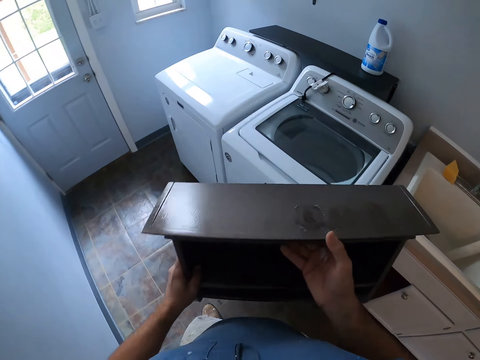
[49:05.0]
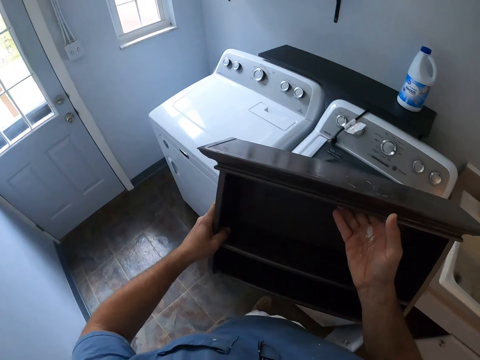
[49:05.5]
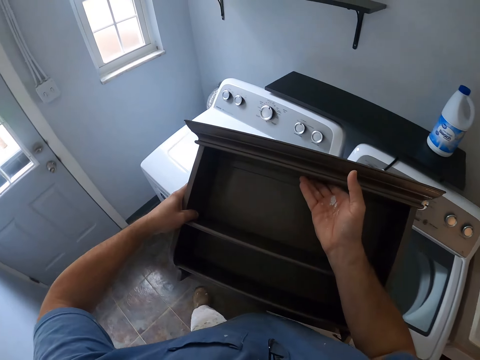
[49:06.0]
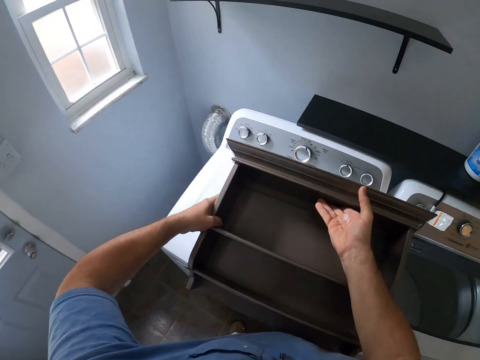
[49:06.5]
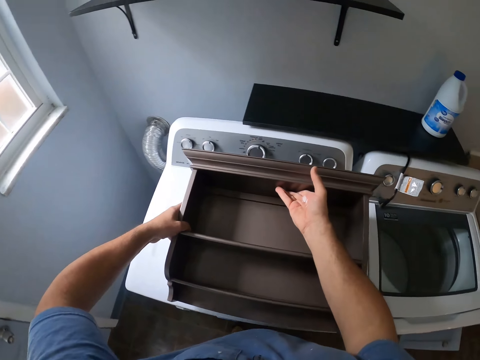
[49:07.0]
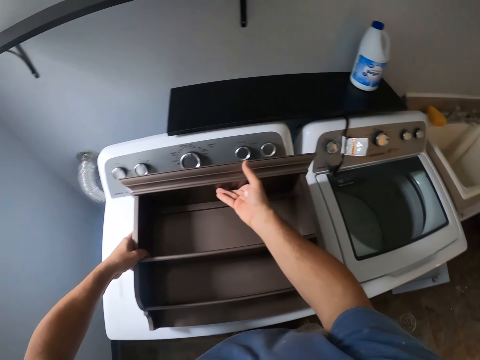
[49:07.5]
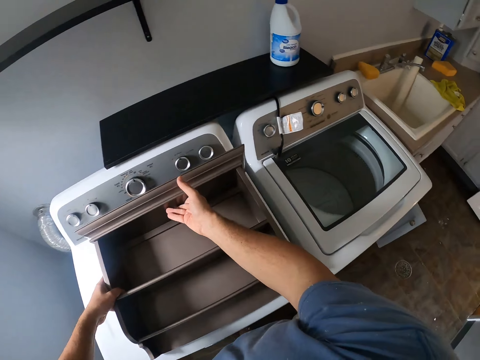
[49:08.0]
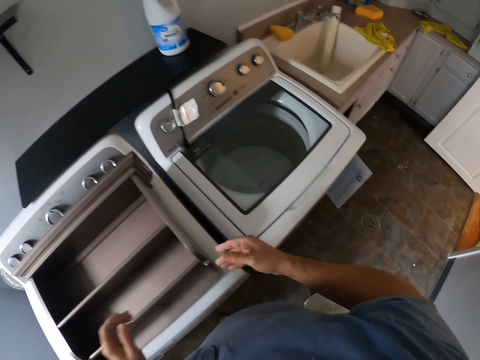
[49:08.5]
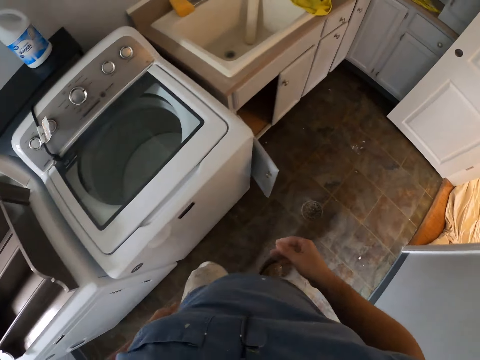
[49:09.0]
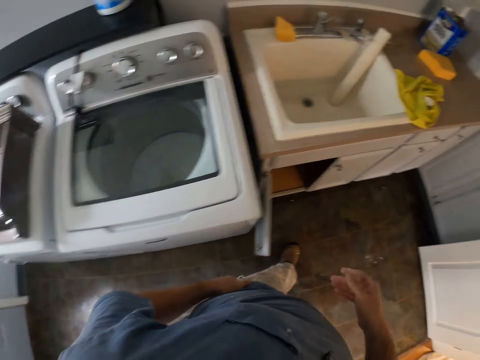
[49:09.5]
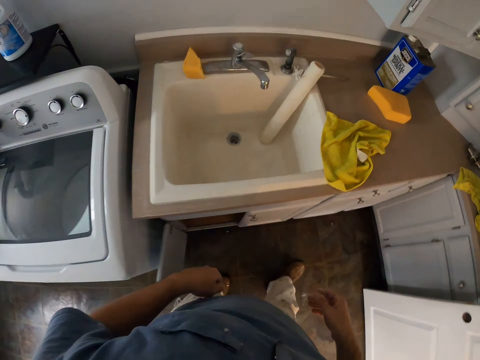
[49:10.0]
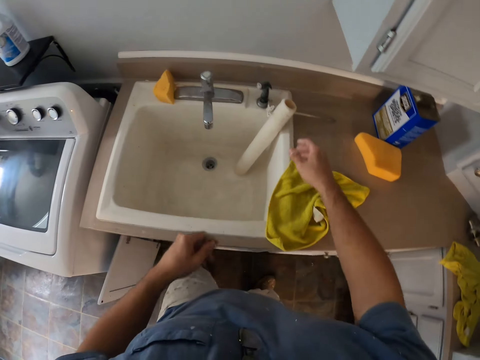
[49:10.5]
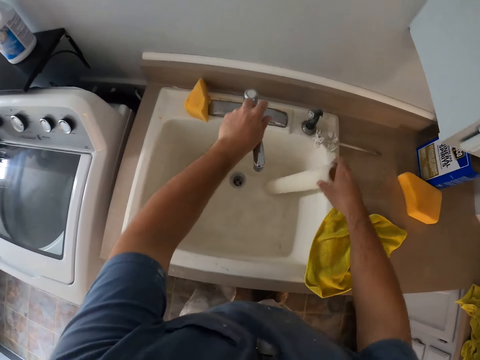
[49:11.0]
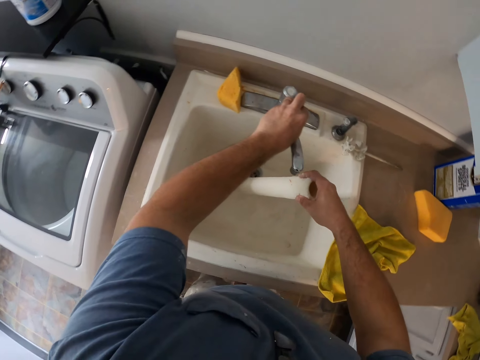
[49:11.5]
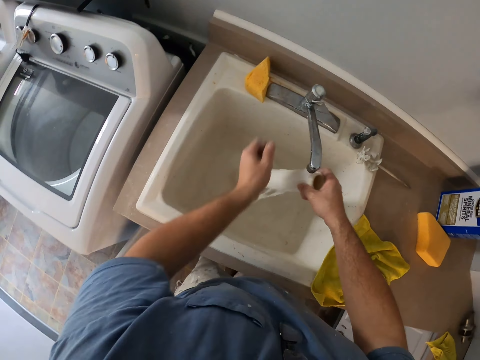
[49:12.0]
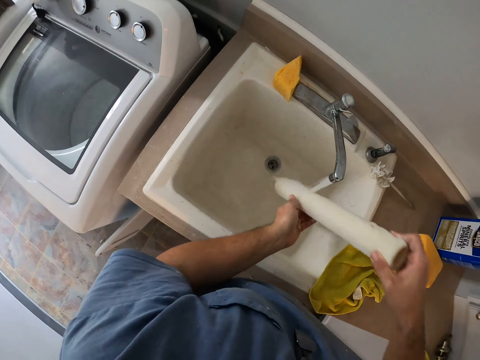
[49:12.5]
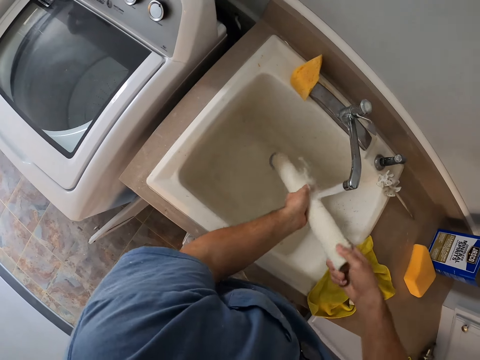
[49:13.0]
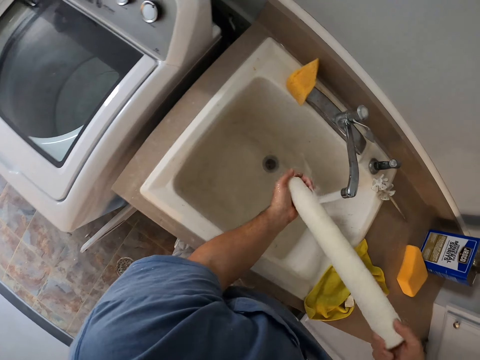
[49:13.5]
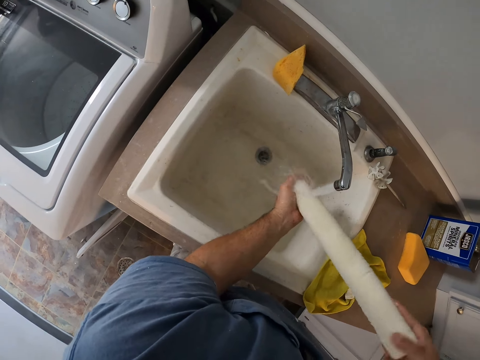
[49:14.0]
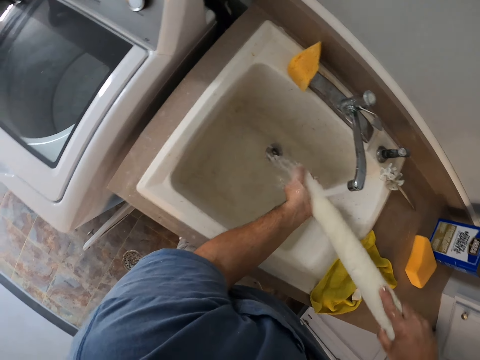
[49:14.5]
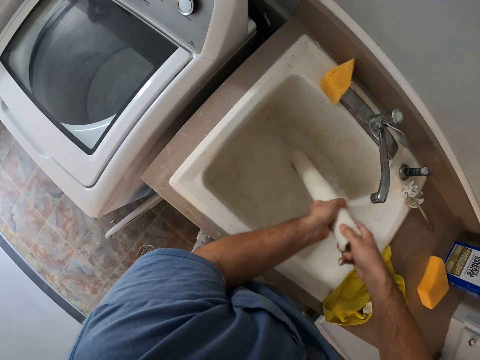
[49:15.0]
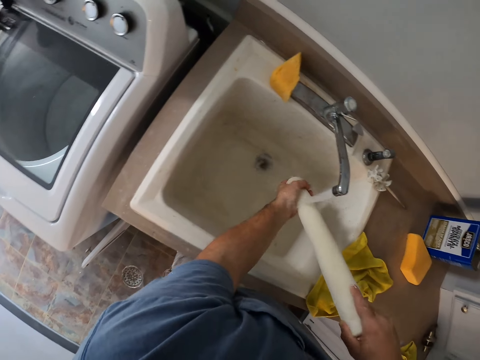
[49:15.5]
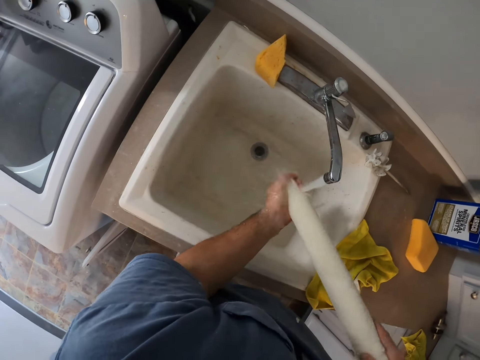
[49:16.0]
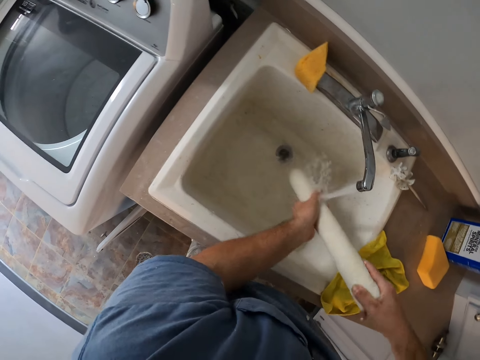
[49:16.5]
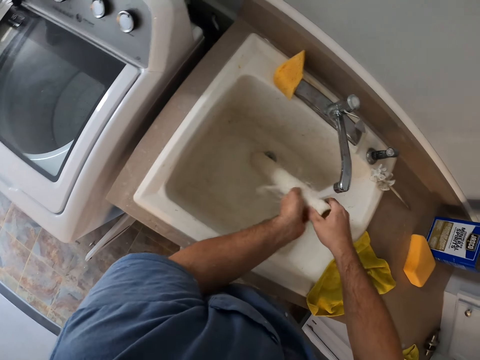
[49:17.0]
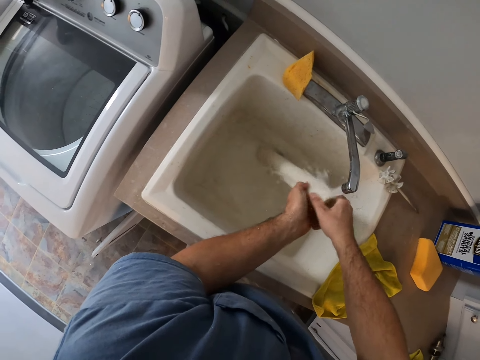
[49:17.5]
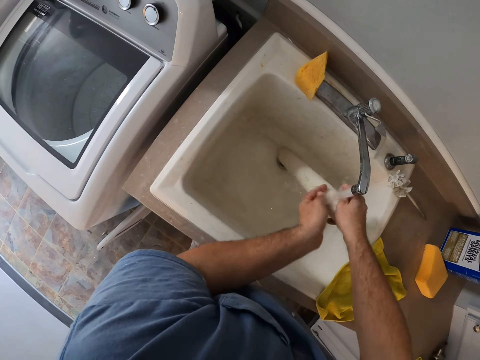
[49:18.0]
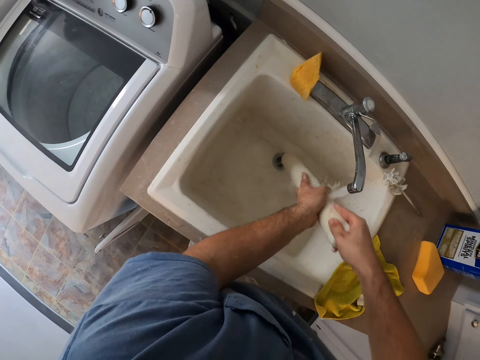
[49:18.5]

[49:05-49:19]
The camera wearer puts the medicine cabinet on the washer. They move around. They pick up a pipe and open the tap. They rinse the pipe.

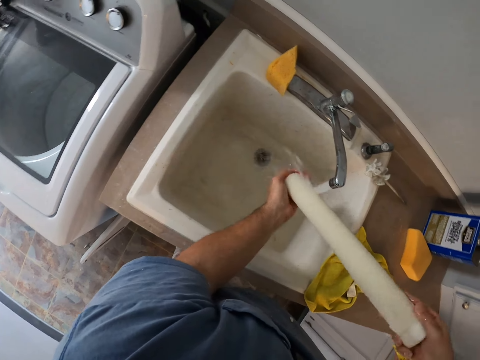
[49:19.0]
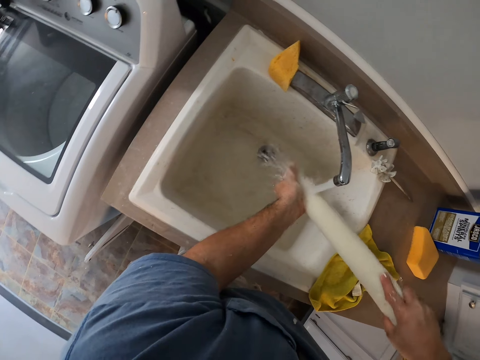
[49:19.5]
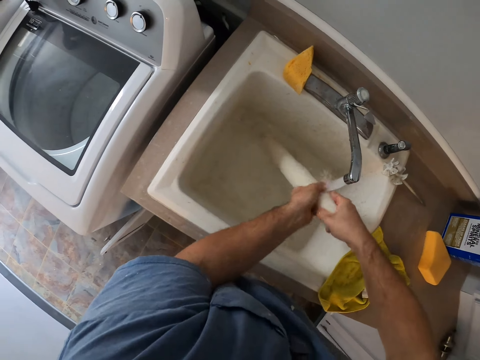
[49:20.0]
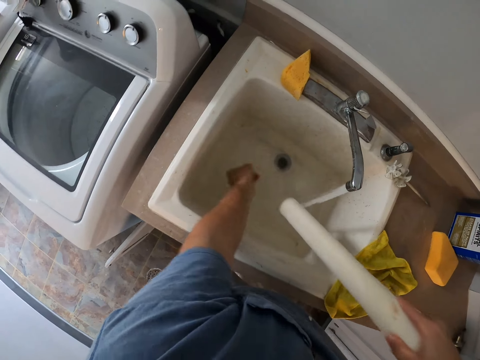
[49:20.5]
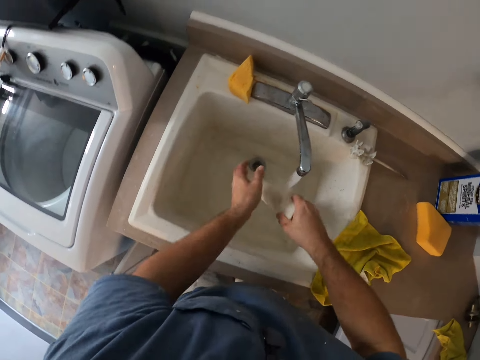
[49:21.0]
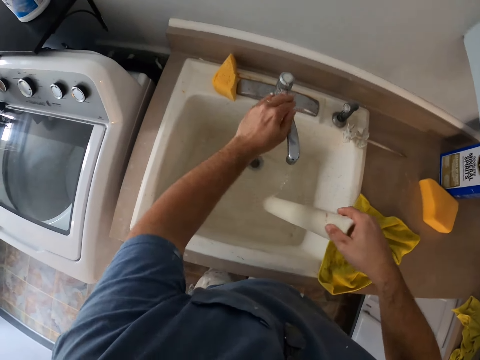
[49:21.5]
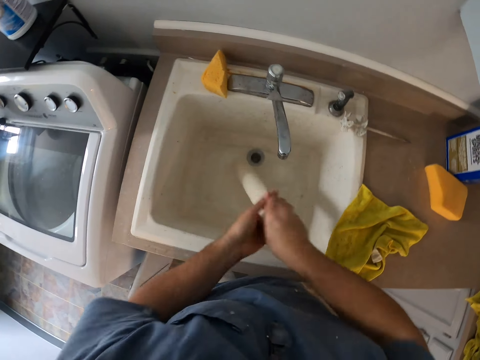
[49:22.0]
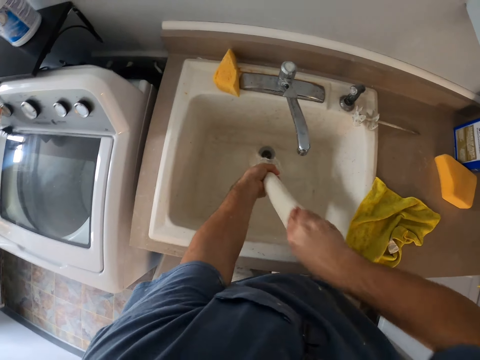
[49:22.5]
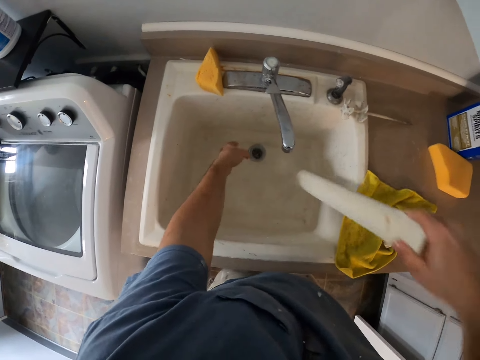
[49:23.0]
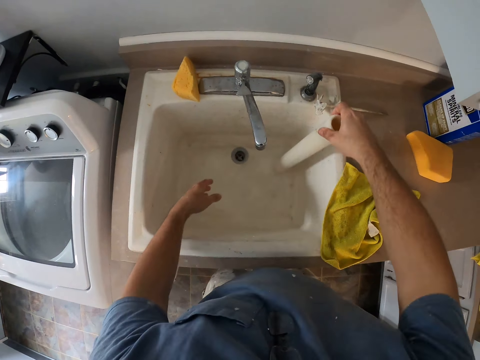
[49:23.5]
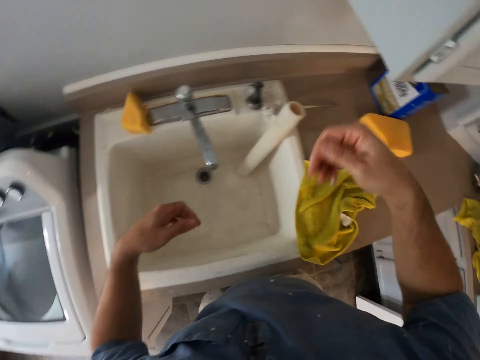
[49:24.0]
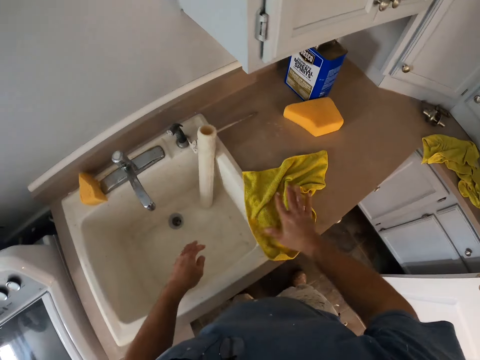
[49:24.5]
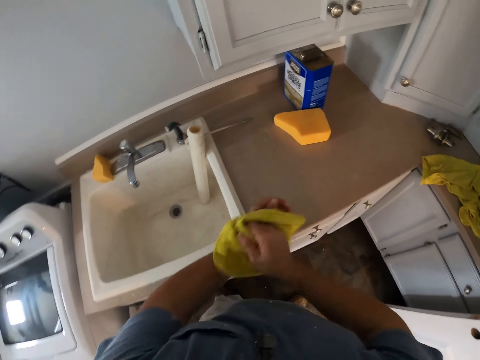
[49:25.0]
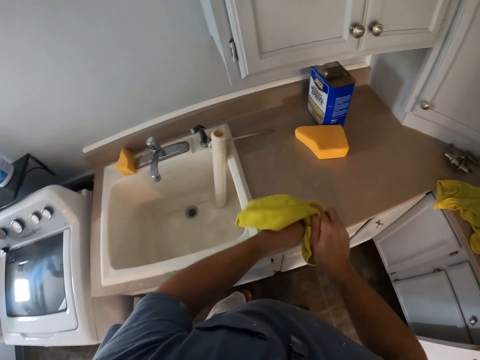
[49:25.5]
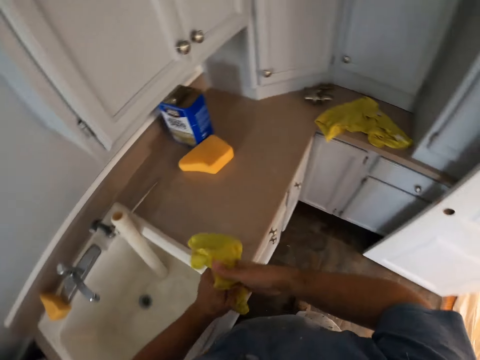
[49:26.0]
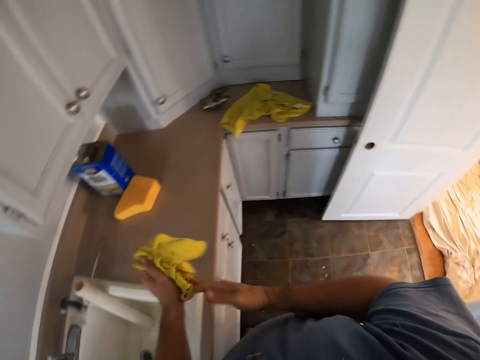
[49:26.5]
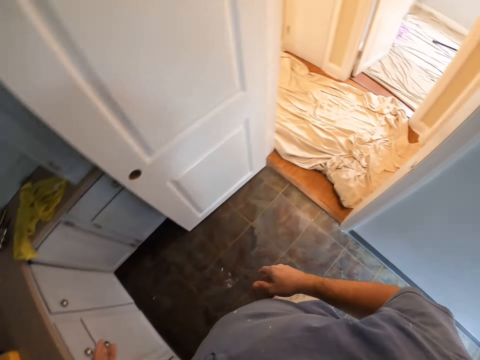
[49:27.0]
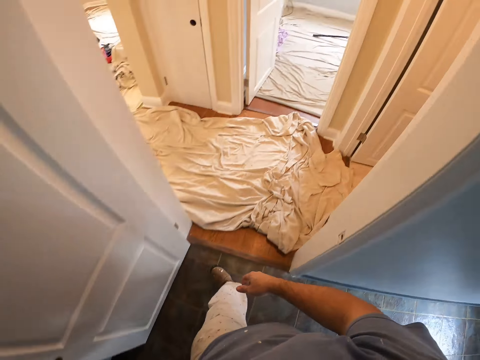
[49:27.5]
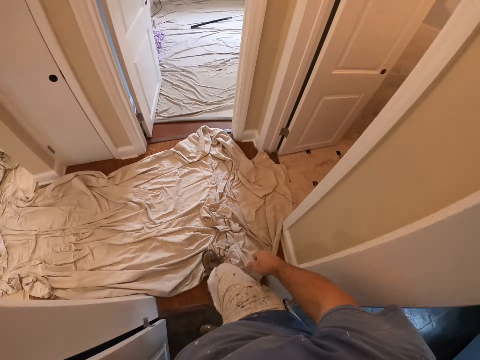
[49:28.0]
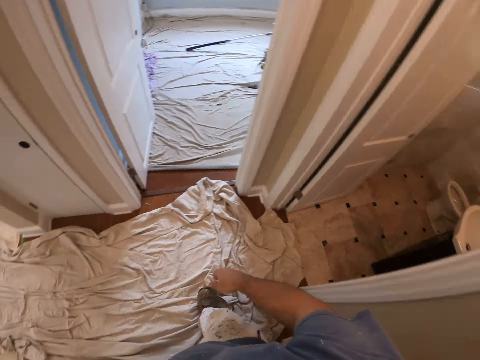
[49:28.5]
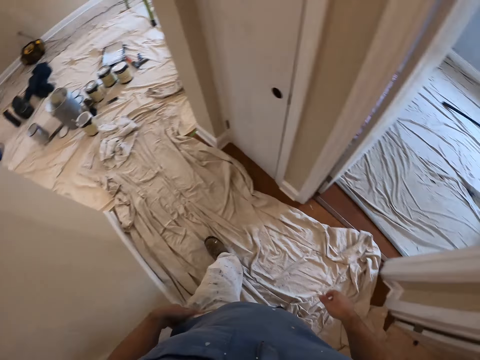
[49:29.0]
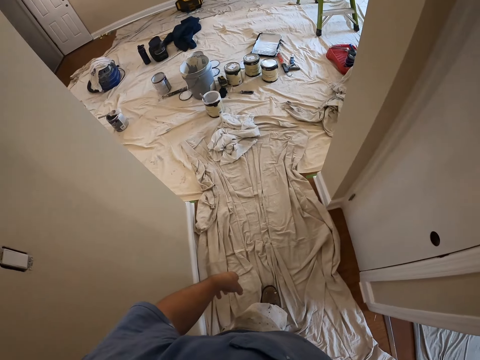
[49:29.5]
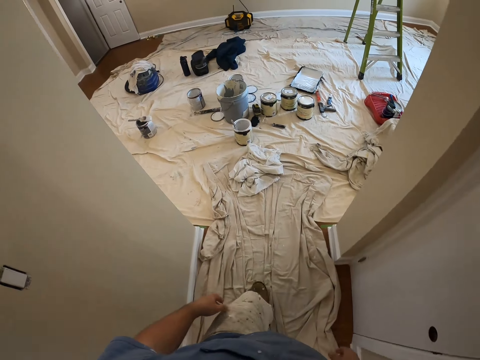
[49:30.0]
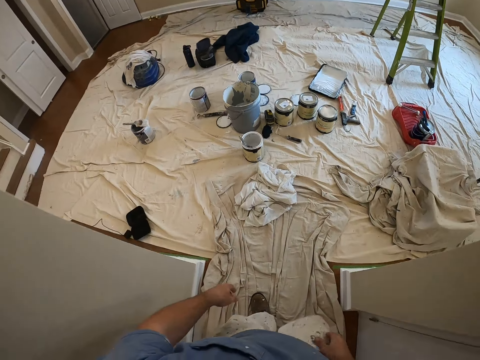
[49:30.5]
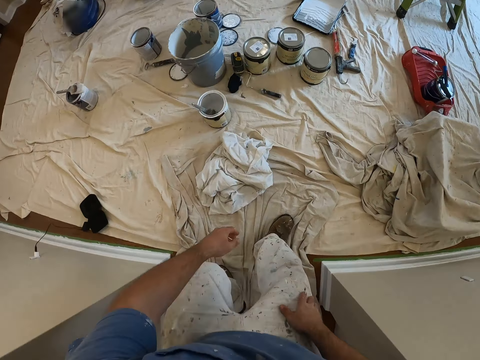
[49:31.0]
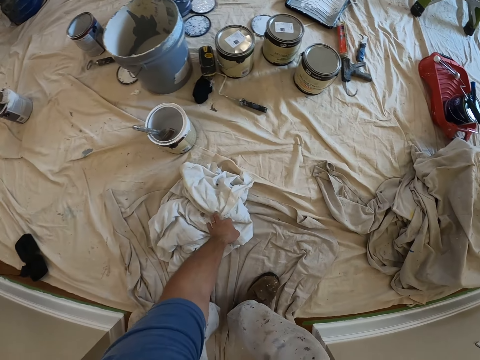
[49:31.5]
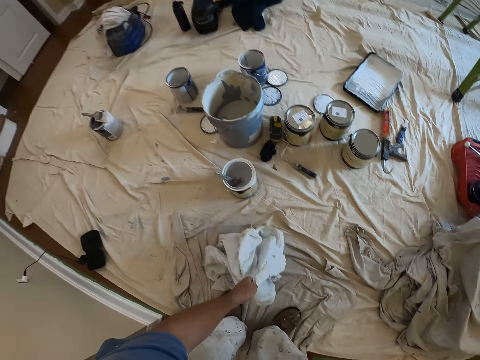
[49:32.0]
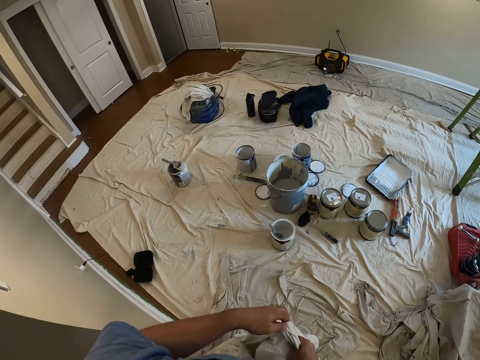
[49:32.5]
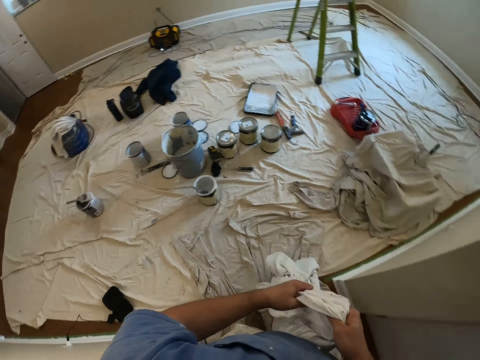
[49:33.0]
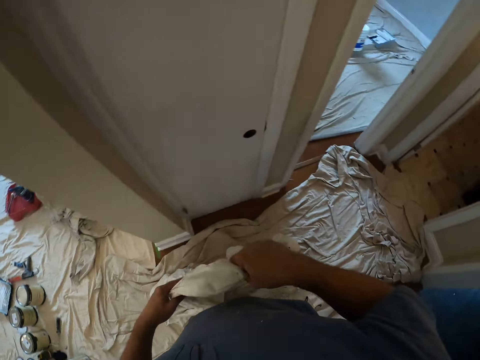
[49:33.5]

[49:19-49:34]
The camera wearer closes the tap. They put the pipe on the sink. They shake their hands. They pick up the hand towel and wipe their hands. They put the towel on the countertop. They walk around. They pick up a cloth on the floor.
